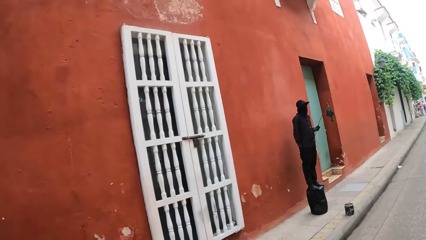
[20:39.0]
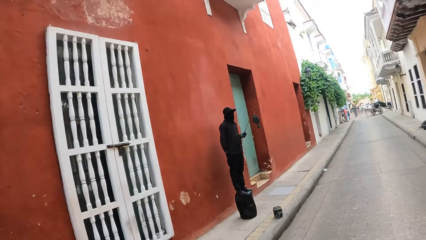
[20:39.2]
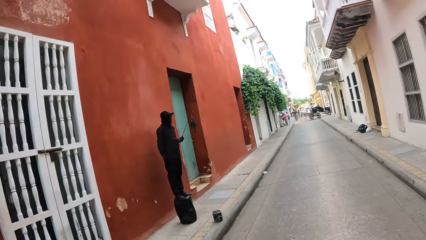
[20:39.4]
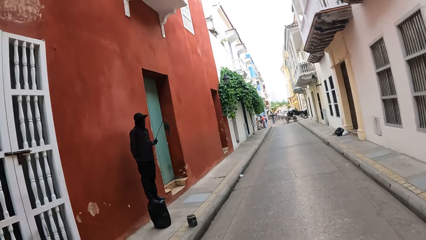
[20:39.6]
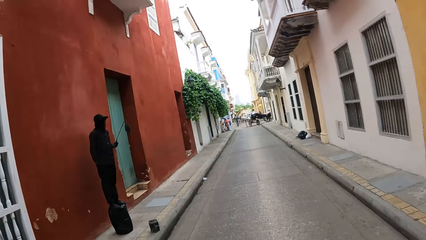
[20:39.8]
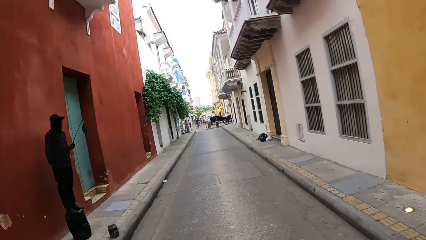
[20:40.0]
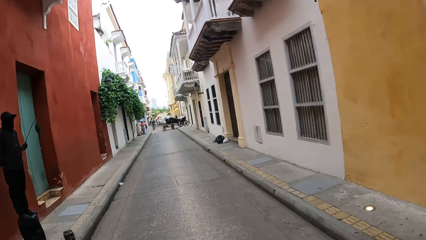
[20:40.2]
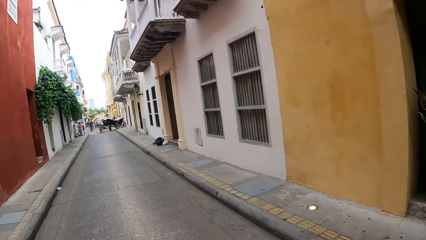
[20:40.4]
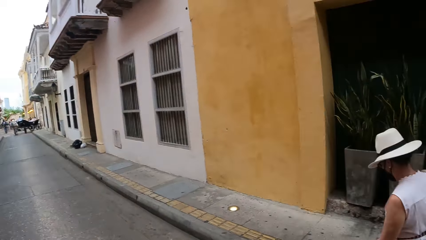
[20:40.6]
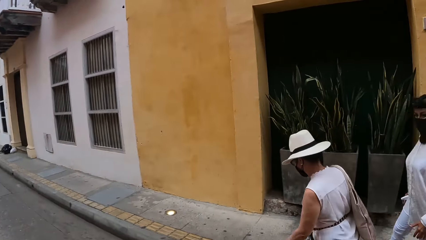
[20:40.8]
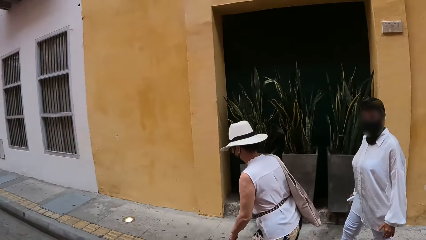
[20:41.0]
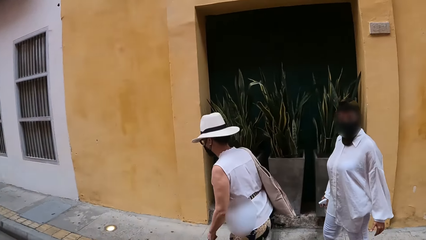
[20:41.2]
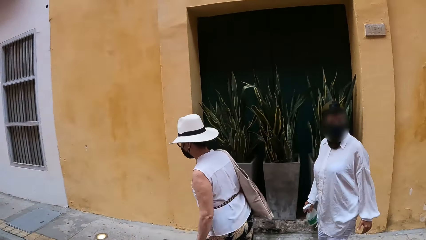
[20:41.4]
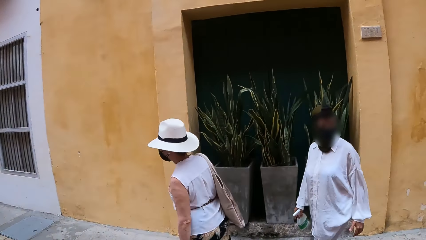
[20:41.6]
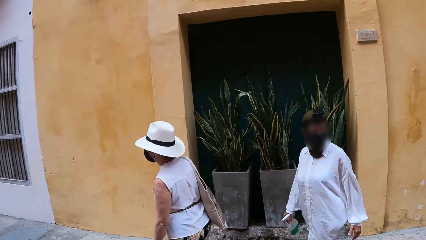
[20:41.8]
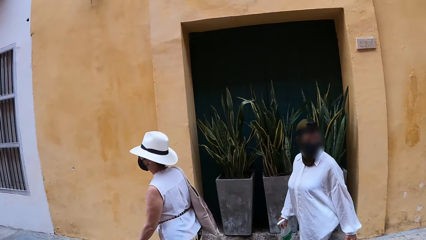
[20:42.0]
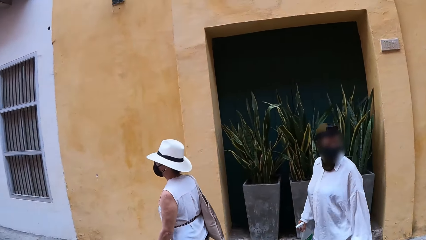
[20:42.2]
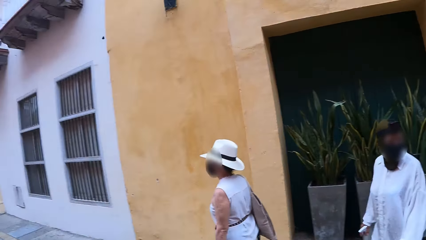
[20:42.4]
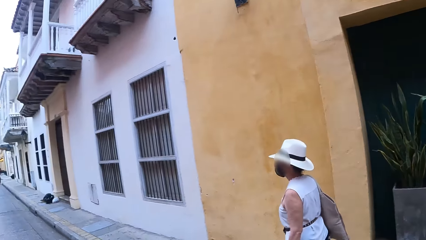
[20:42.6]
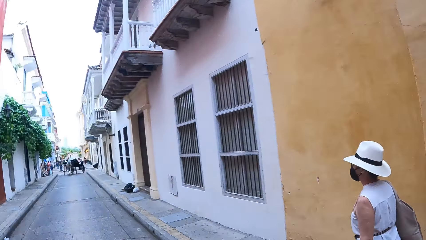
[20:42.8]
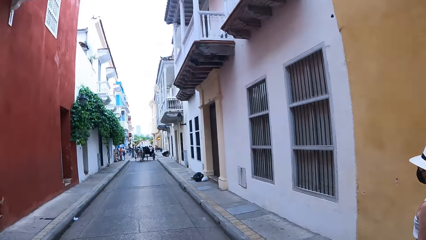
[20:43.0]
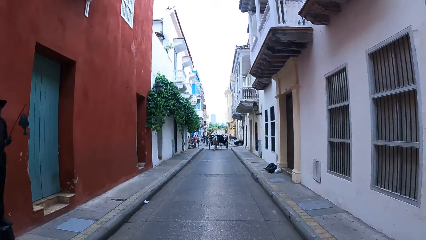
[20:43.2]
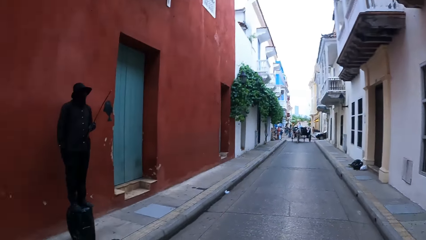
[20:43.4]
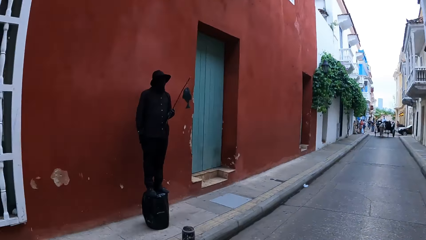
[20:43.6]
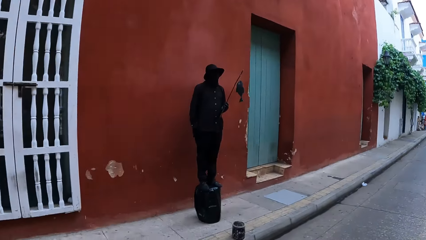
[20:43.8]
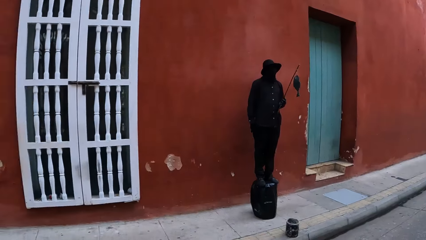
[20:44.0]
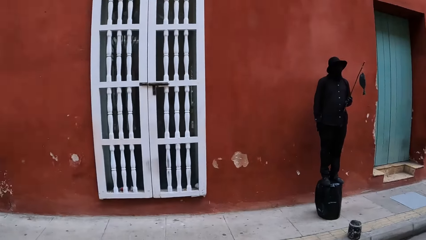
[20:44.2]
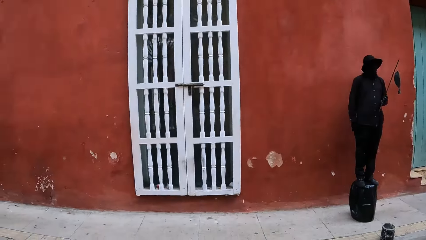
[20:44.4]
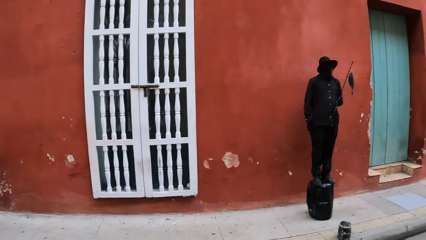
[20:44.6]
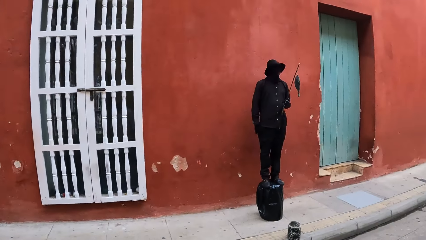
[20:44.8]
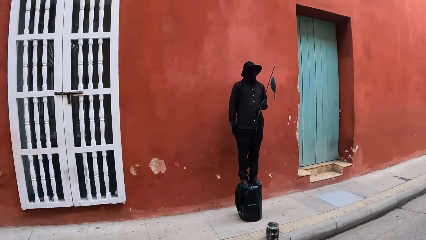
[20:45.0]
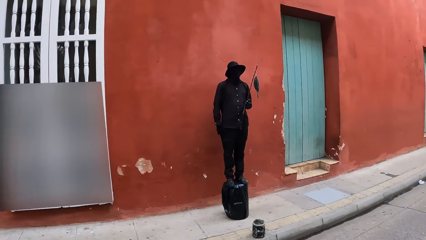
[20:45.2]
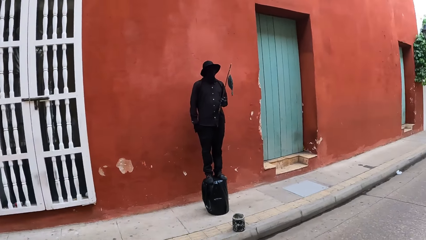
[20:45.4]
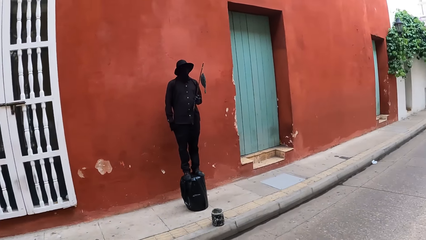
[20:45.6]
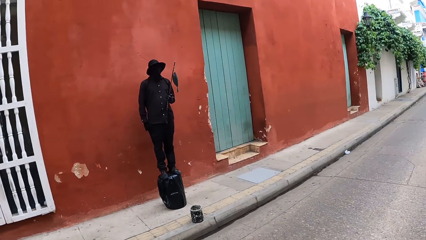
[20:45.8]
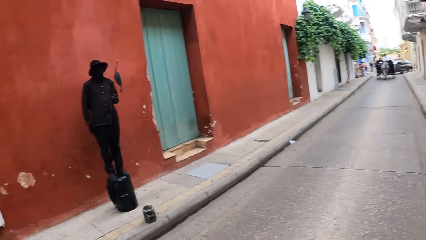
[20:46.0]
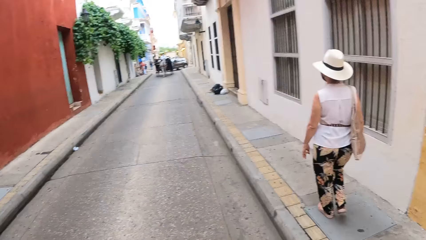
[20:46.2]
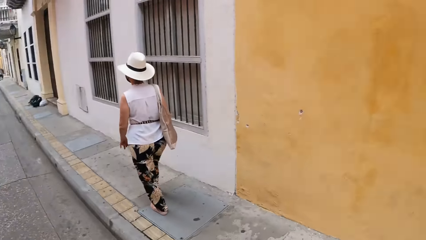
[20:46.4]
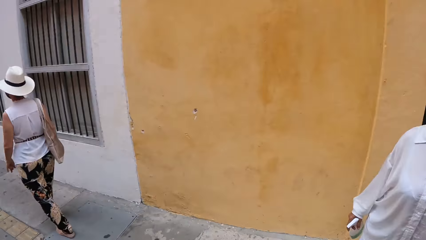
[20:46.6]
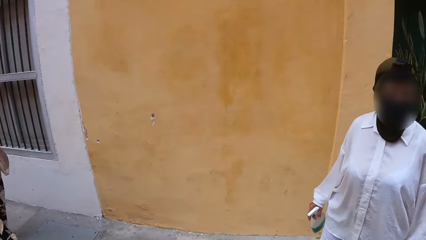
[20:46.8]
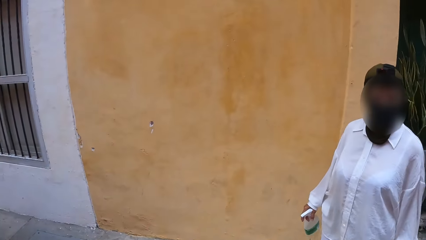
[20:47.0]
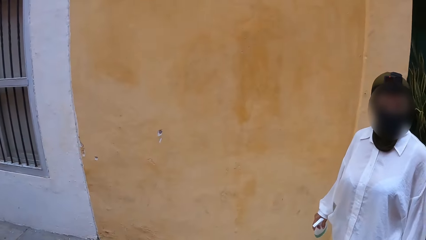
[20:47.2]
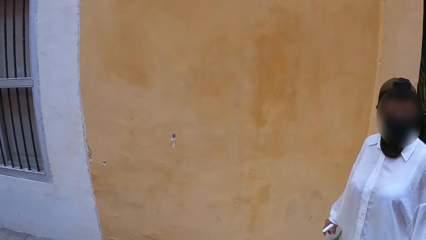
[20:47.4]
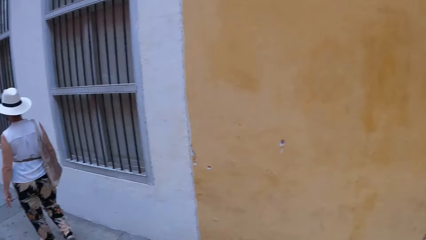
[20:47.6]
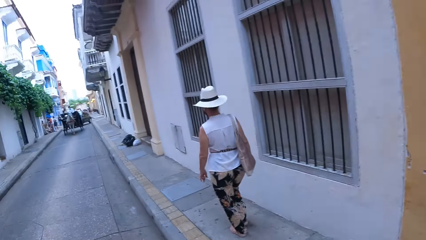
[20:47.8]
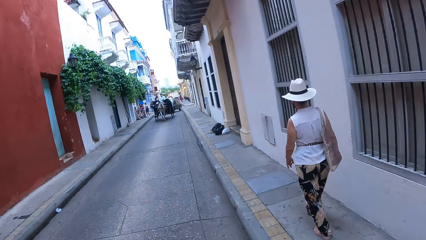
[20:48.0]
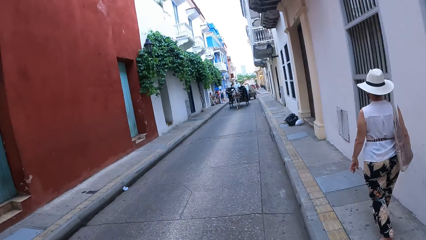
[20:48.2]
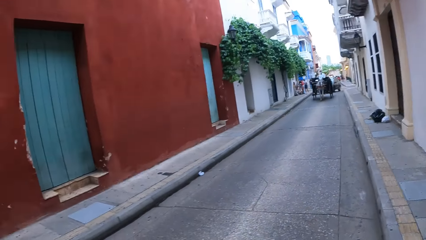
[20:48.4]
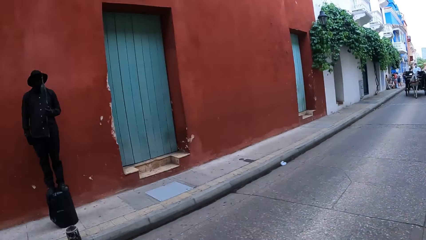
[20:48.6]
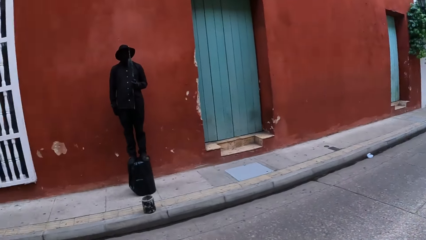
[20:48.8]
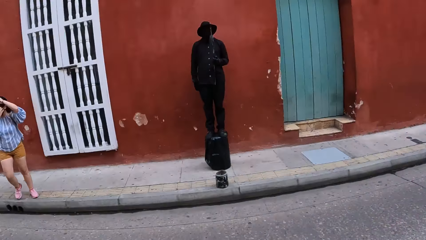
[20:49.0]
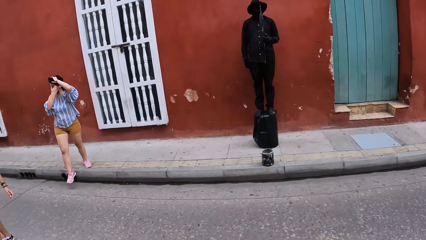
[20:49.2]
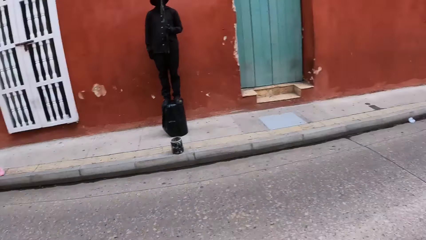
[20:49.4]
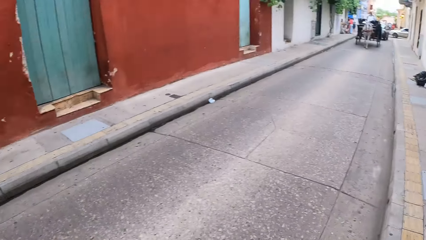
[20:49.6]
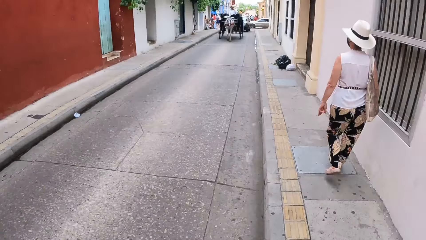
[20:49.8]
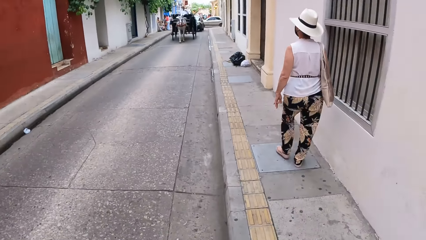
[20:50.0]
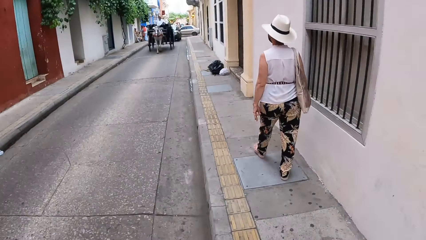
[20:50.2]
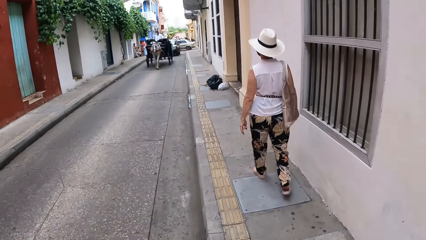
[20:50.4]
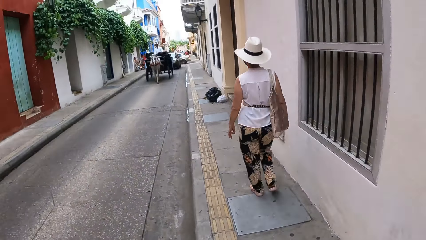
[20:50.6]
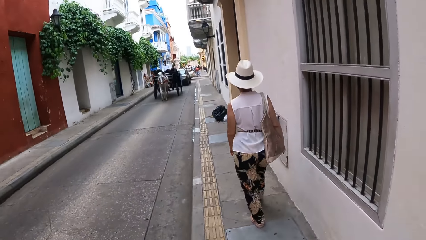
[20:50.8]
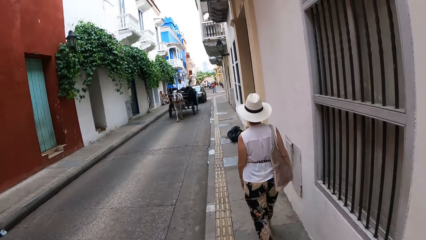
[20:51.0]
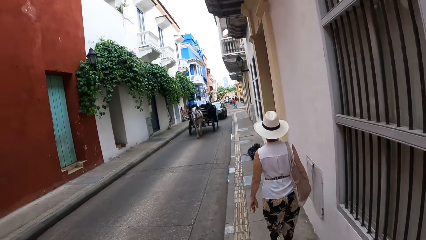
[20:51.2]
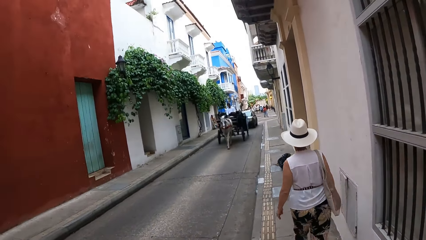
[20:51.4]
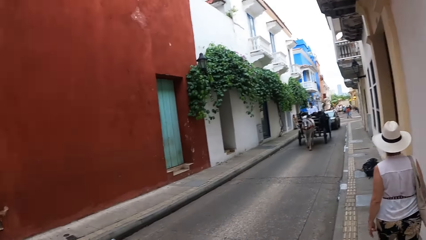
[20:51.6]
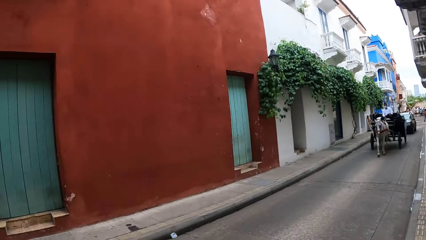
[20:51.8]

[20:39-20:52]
The camera wearer looks around on the street. They walk on the street sidewalk.

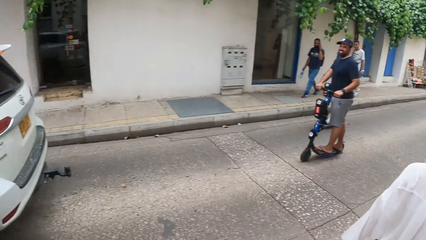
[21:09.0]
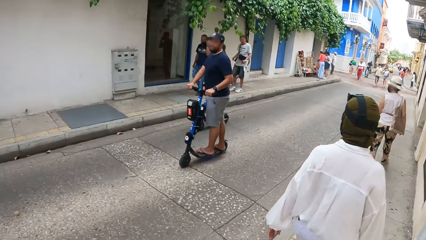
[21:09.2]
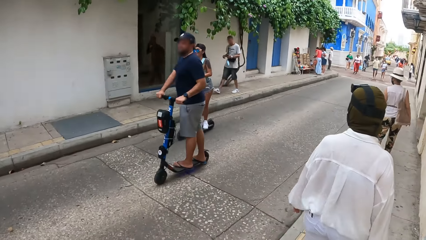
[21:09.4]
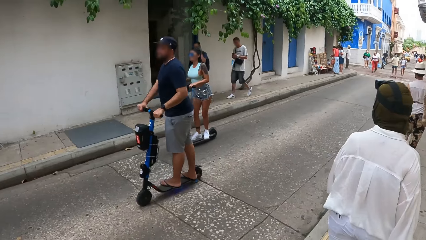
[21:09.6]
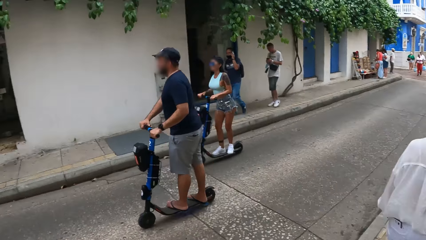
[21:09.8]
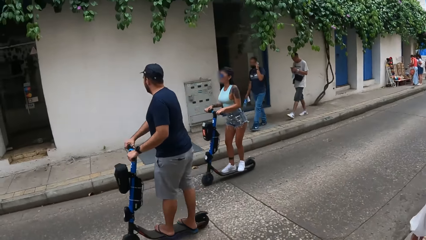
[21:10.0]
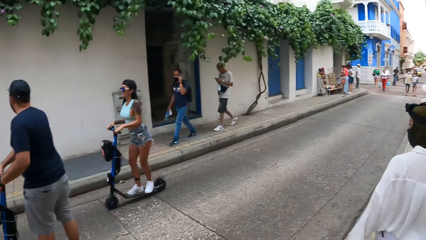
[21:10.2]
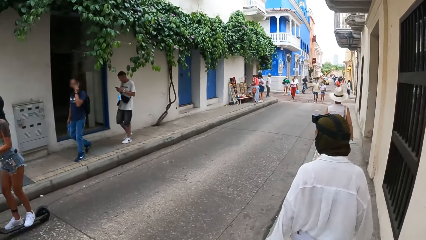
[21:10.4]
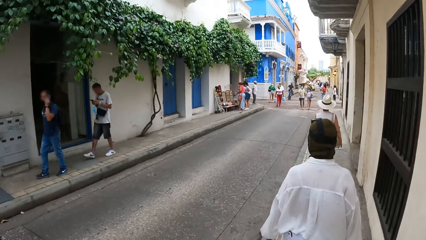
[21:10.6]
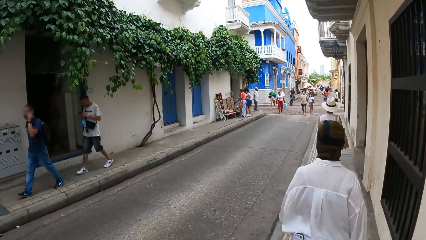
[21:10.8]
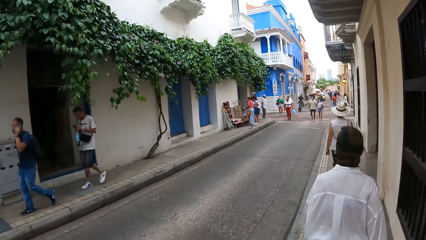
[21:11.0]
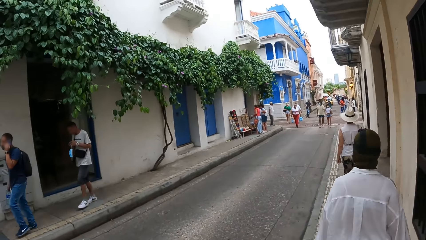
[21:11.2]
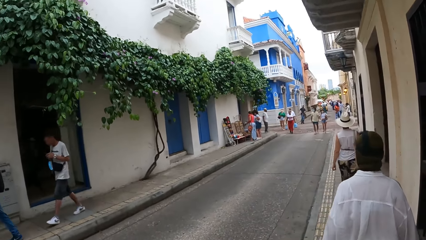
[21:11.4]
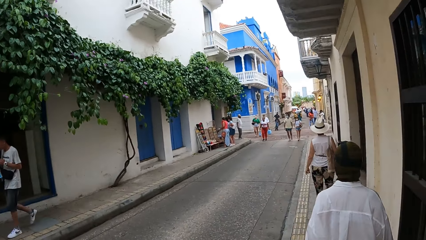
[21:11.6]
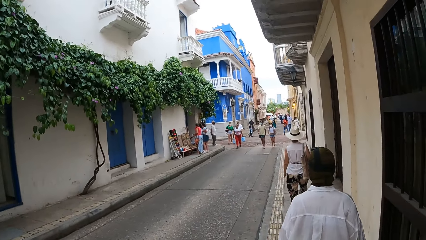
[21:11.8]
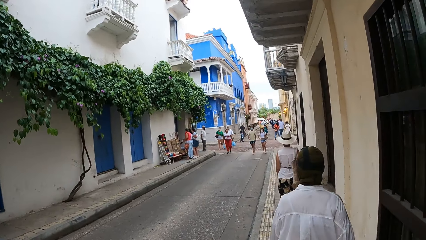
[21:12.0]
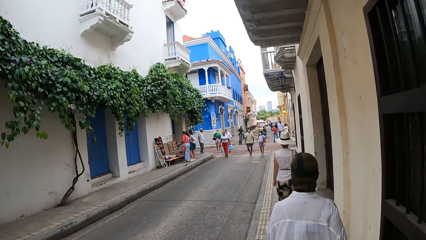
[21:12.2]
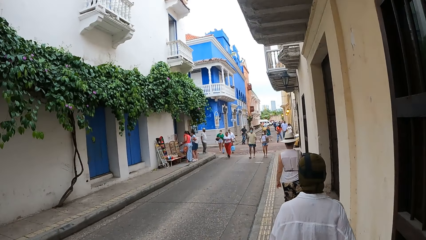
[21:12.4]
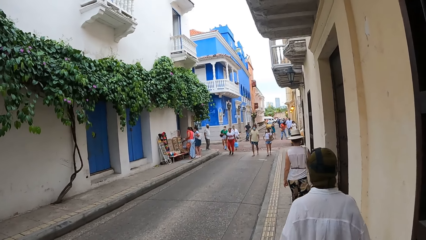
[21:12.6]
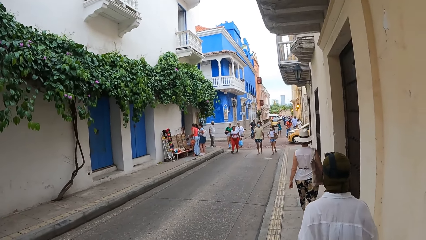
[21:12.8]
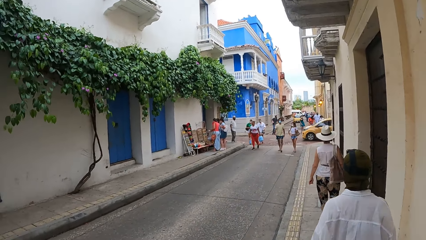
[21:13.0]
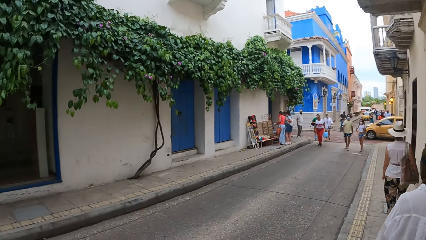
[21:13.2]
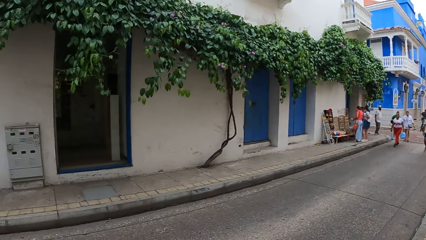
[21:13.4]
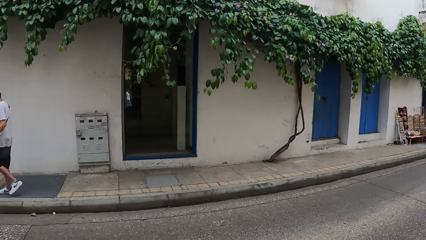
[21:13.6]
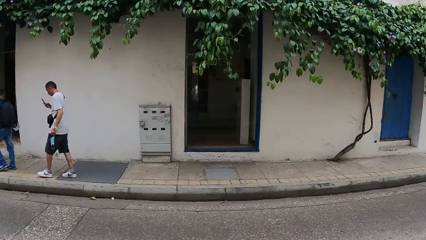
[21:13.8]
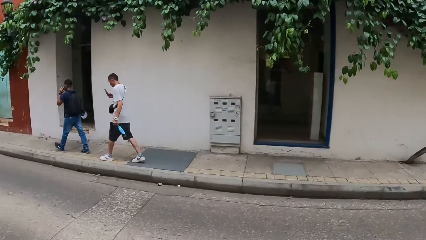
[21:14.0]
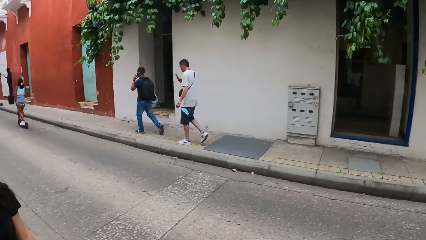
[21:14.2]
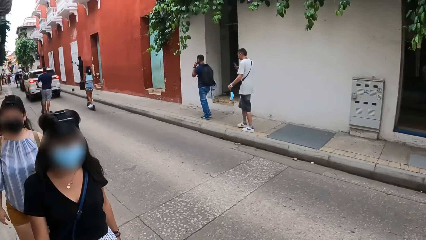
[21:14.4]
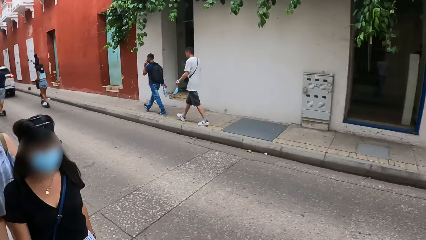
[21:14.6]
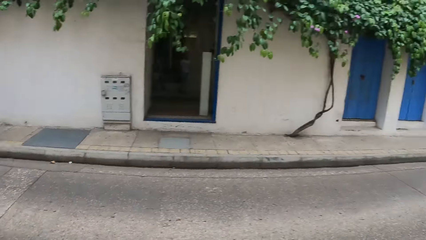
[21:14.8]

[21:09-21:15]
The camera wearer walks on the street sidewalk. They turn around on the street.
